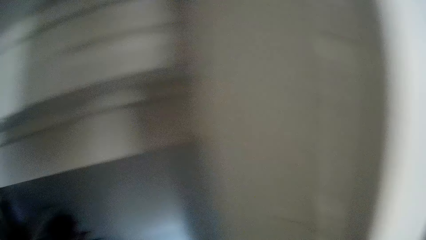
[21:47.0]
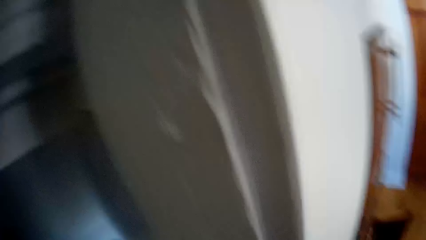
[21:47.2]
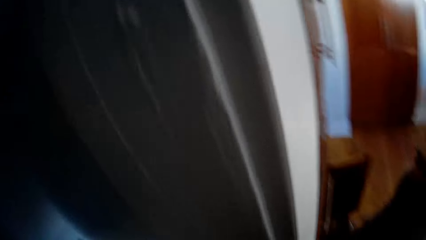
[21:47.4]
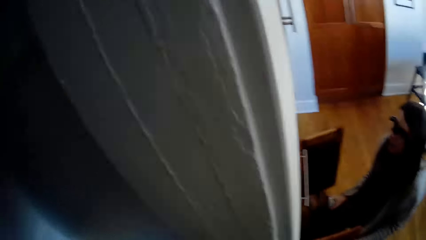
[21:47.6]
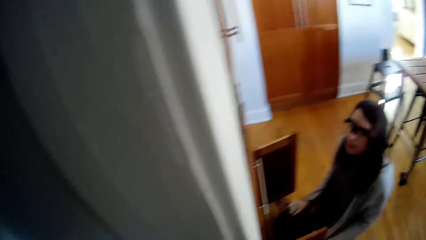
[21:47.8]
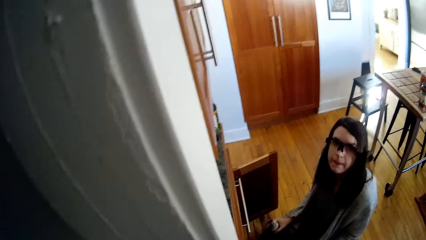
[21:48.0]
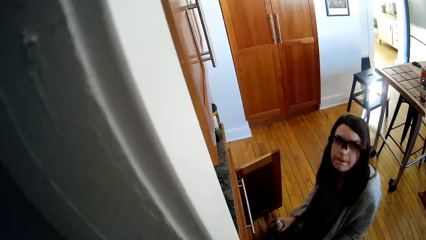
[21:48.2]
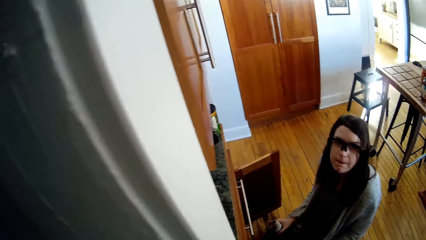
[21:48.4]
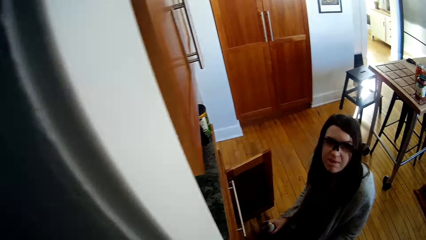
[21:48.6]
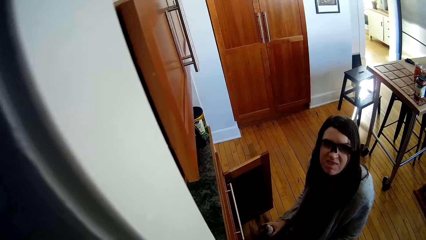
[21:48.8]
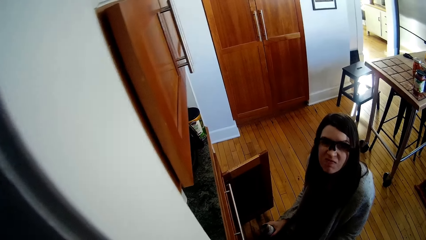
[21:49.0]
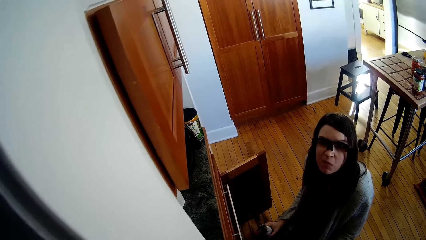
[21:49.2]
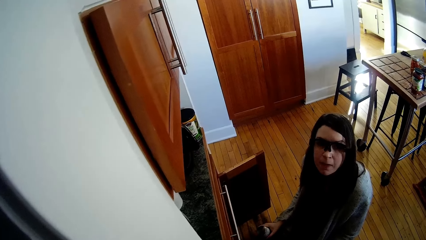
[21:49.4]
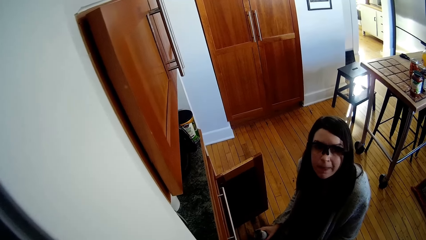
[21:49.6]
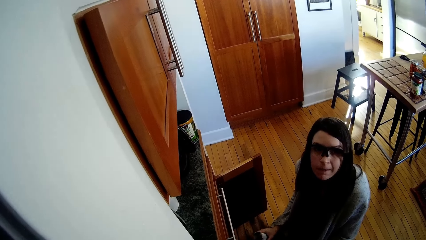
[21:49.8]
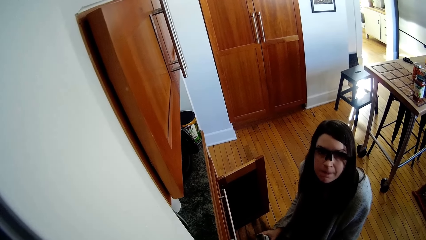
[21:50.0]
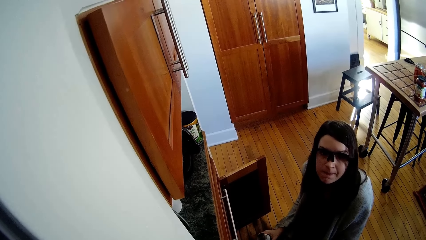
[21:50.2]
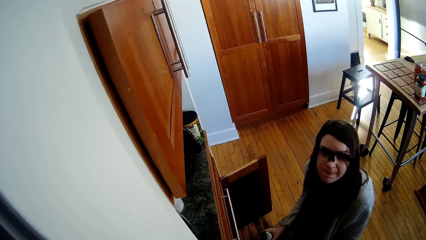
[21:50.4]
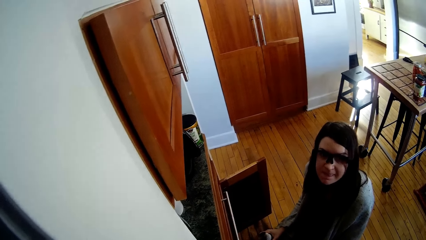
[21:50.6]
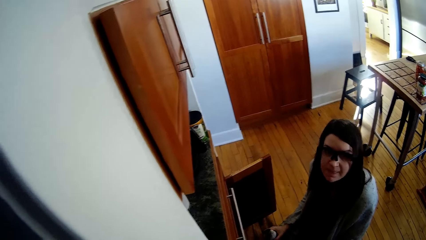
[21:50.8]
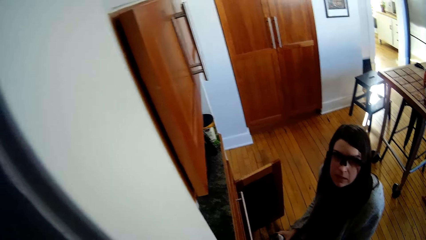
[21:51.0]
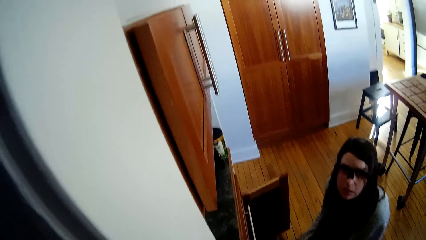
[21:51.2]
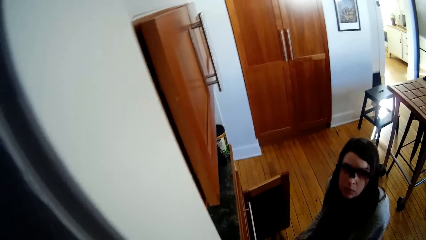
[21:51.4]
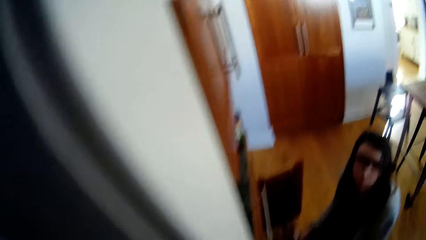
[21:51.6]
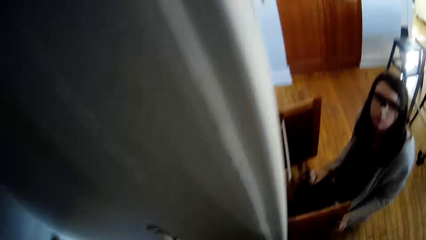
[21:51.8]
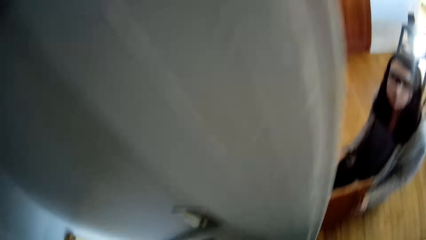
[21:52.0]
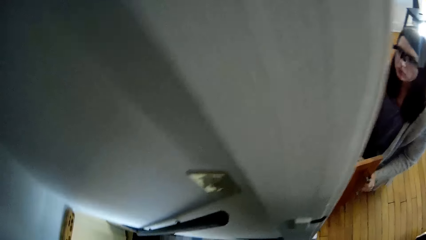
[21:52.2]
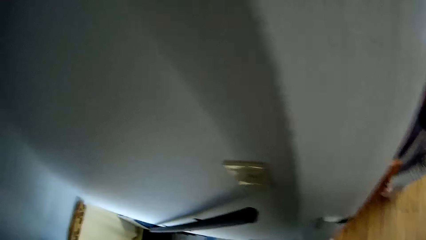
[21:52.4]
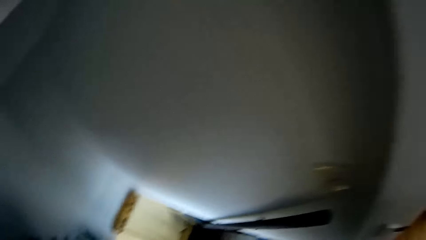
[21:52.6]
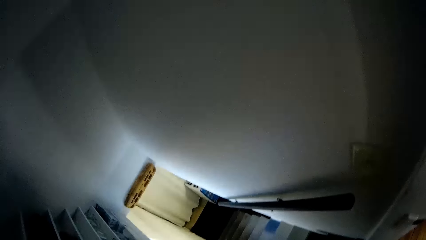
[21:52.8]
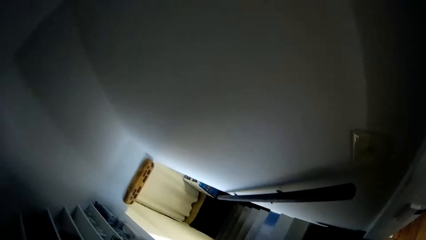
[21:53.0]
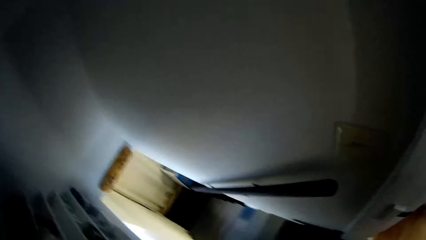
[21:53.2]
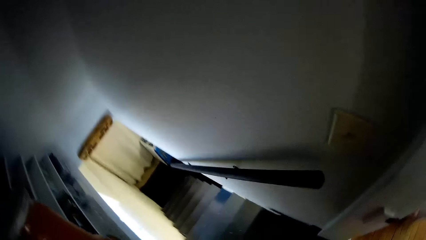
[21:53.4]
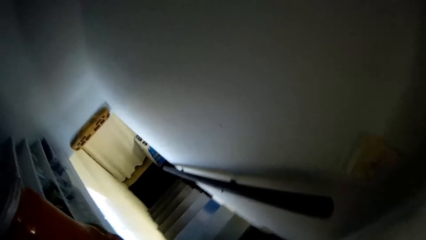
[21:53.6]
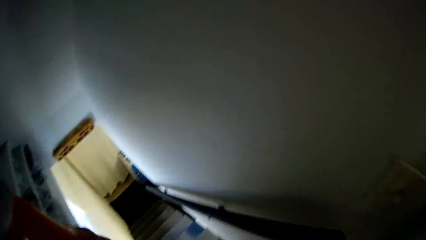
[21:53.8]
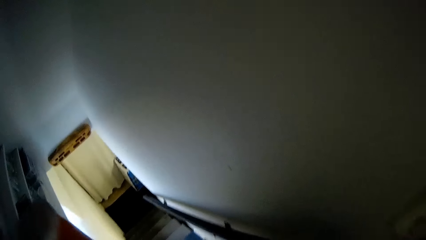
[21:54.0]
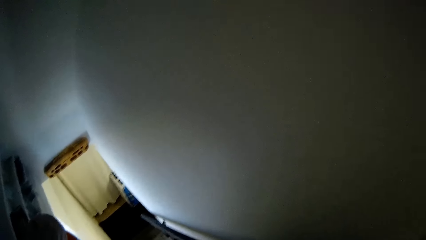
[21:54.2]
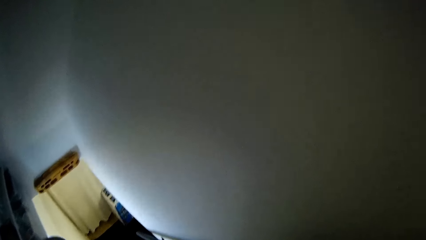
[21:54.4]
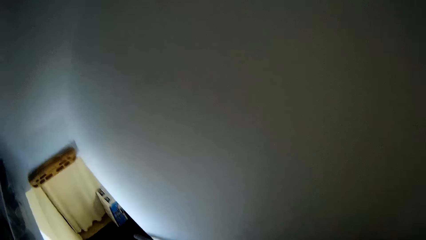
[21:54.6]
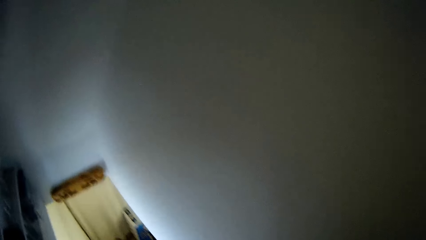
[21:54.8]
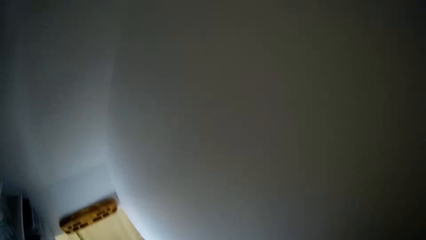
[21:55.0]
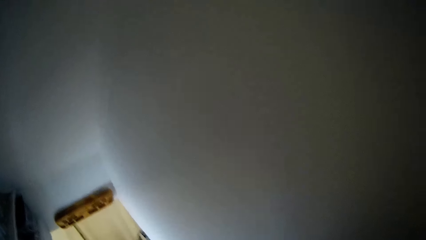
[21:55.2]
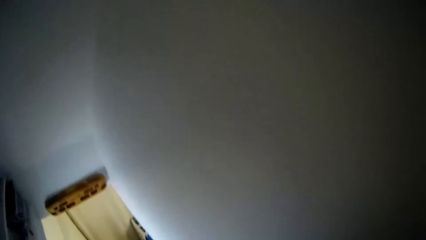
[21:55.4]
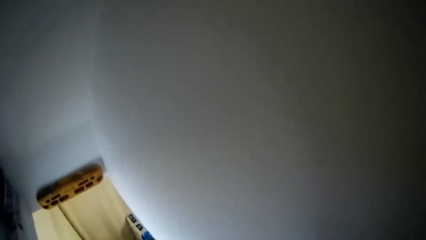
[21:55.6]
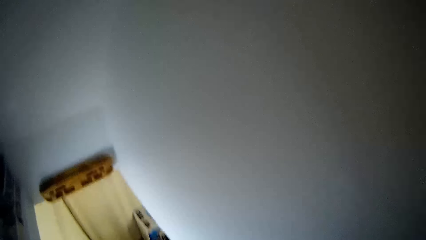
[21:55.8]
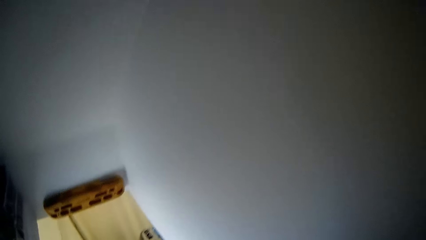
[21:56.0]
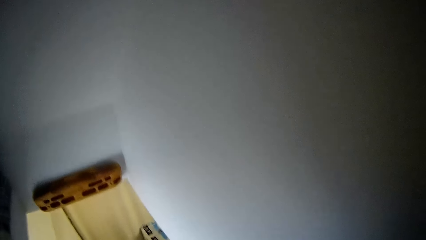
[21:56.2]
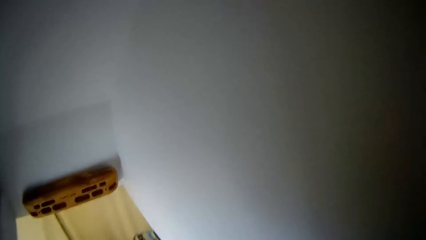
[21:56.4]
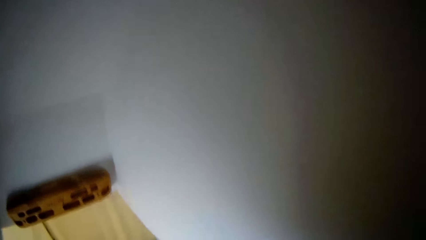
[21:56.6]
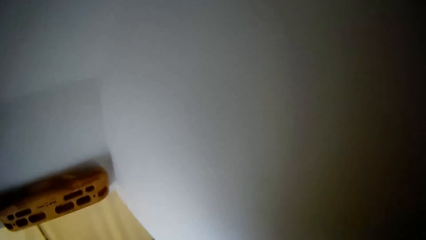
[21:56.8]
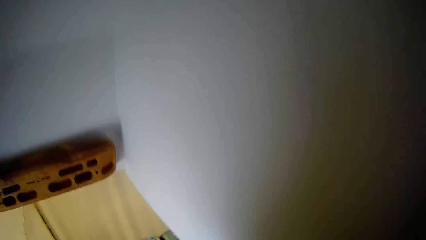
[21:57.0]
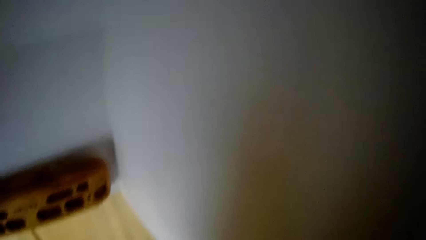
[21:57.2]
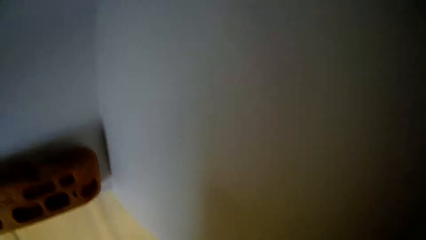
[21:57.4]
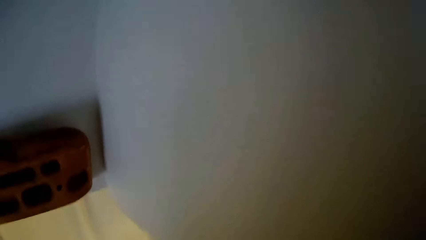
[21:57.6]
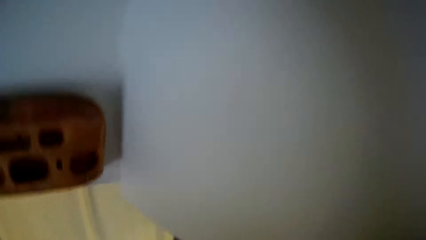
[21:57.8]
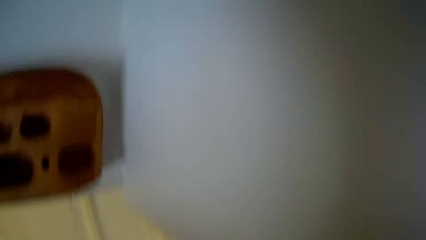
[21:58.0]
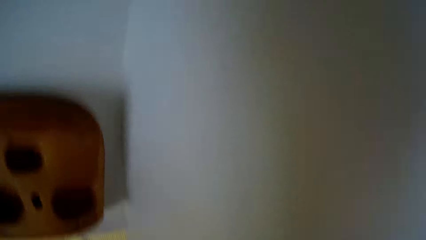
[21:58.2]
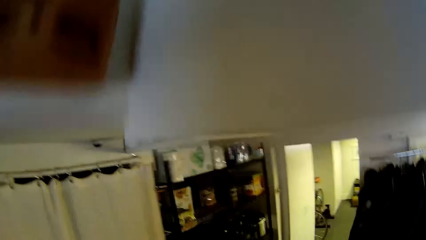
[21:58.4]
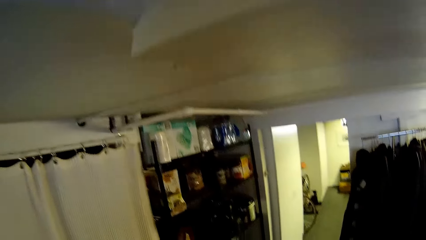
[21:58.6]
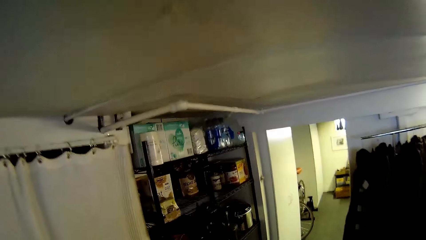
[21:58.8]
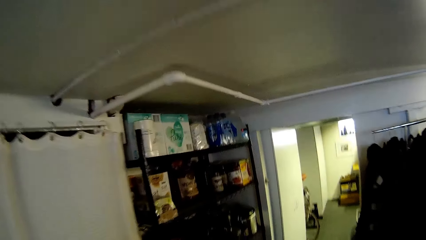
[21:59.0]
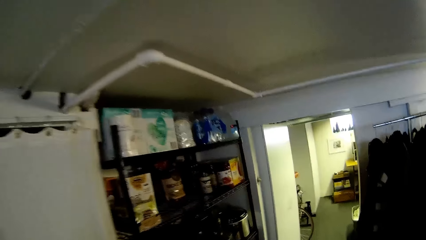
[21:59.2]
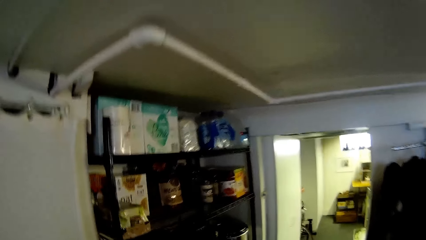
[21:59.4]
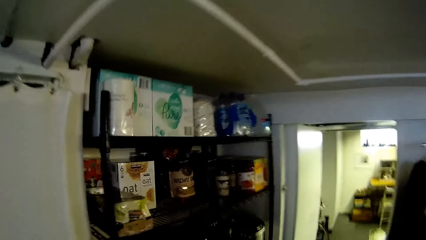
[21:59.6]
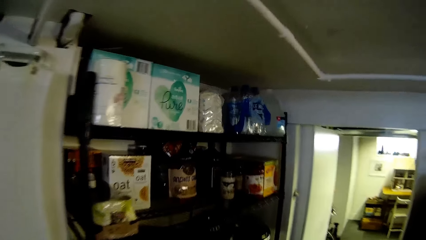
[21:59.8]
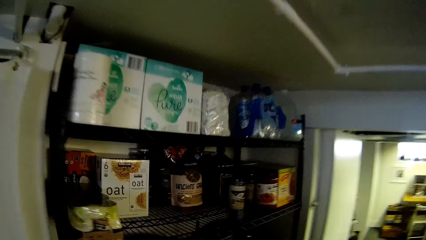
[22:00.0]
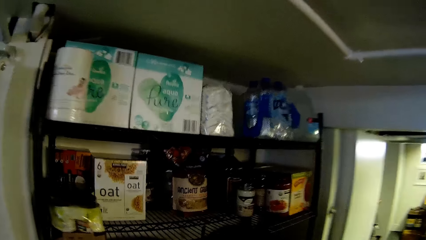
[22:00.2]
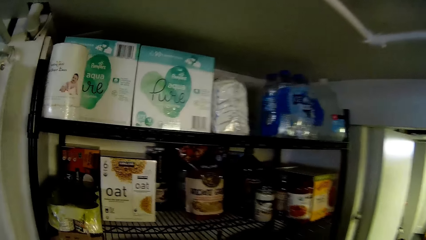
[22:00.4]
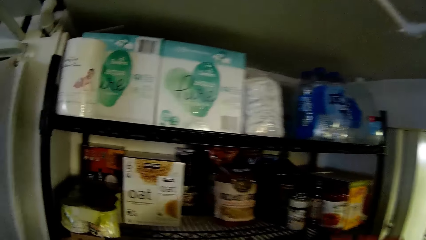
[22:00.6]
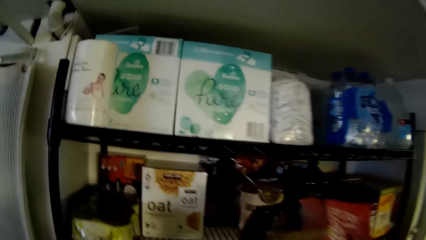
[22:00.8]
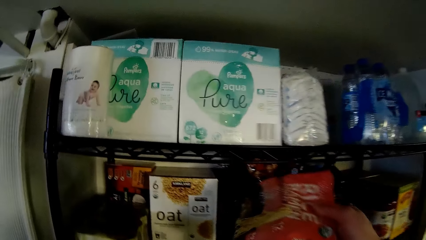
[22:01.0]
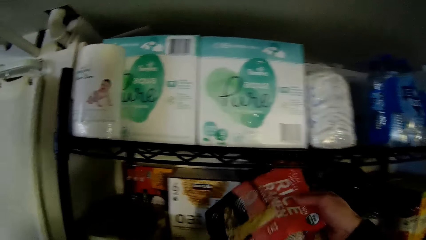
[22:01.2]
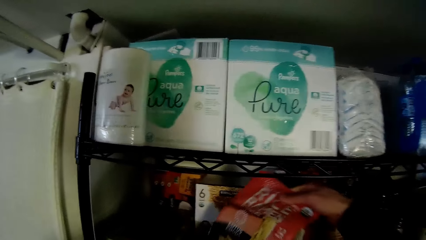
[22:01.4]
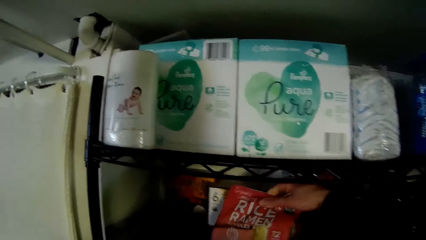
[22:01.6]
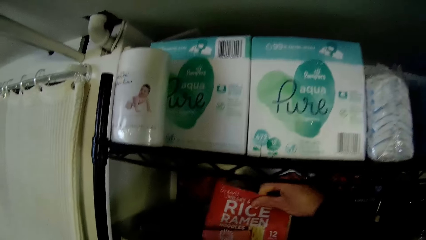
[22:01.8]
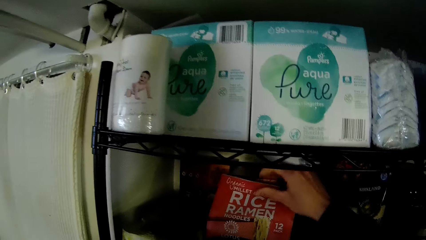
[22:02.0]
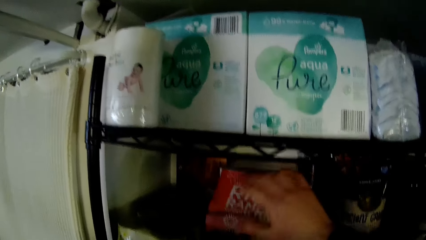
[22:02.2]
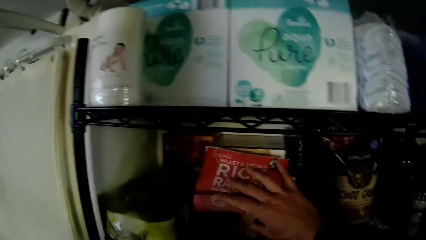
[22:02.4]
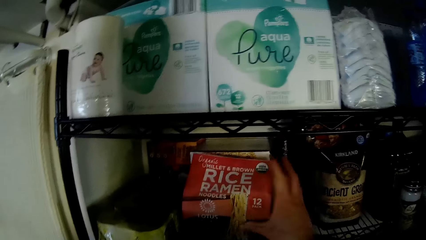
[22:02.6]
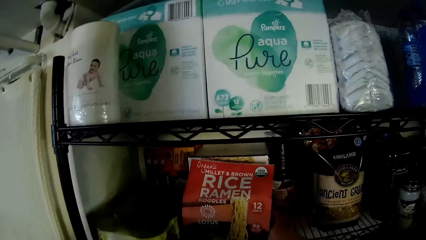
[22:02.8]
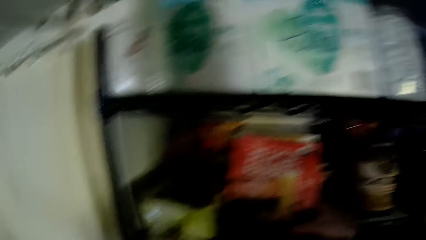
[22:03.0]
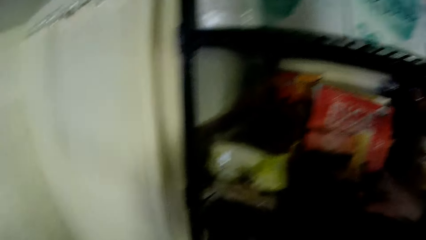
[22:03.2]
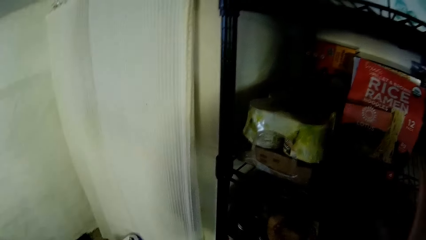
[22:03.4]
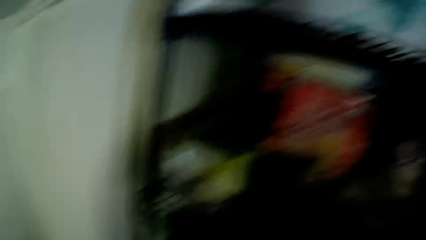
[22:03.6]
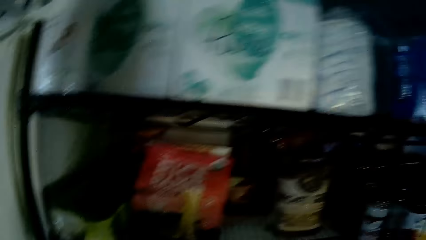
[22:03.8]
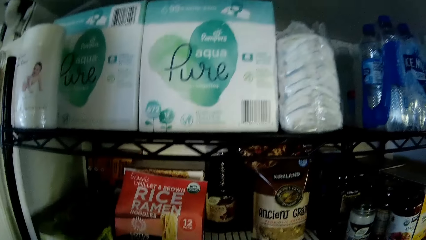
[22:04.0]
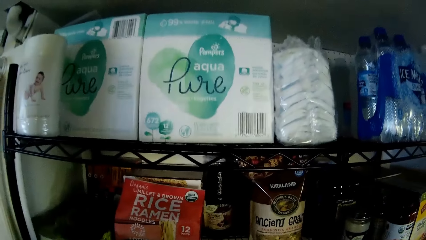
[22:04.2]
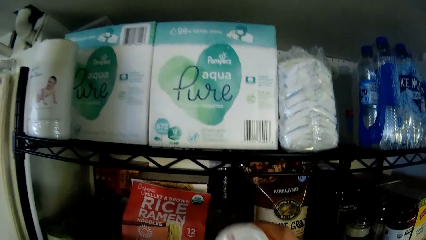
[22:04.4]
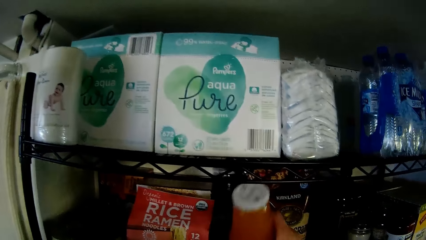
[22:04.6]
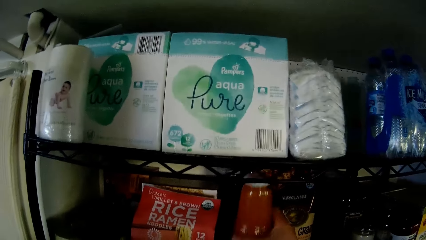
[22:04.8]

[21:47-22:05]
The lady stares at the camera wearer. The camera wearer interacts with the lady. He walks down the flight of stairs. He holds a pack of noodles in his right hand. He places the pack of noodles on the shelf with his right hand. He drops a bag of rice. He looks around. He places a bottle of juice on the shelf with his right hand.
